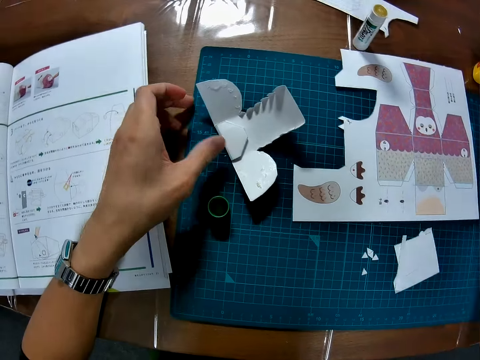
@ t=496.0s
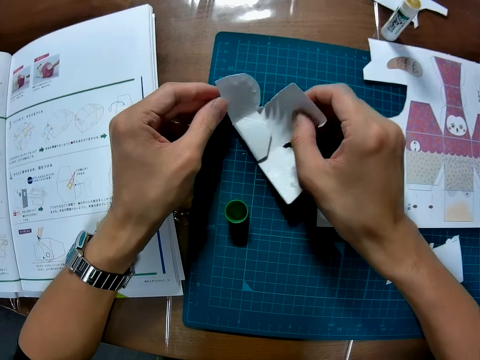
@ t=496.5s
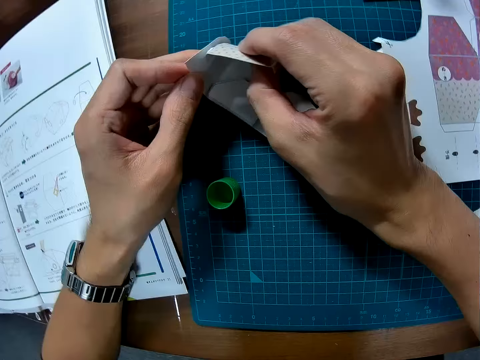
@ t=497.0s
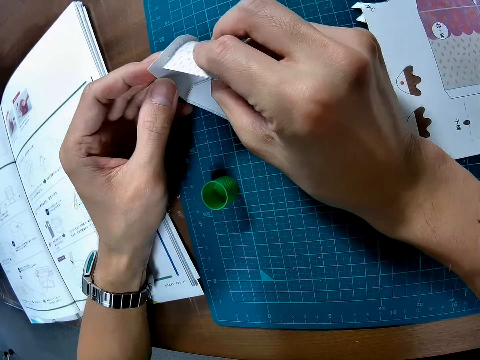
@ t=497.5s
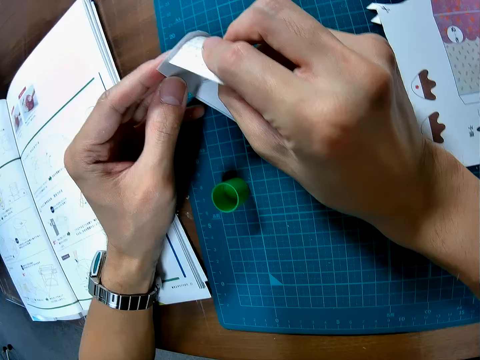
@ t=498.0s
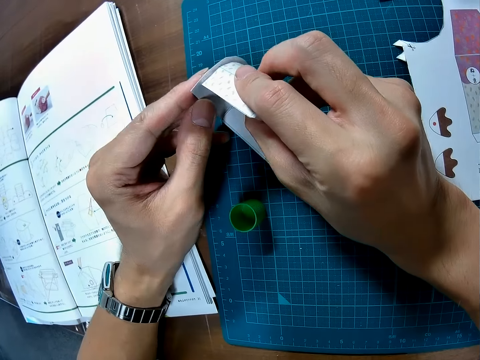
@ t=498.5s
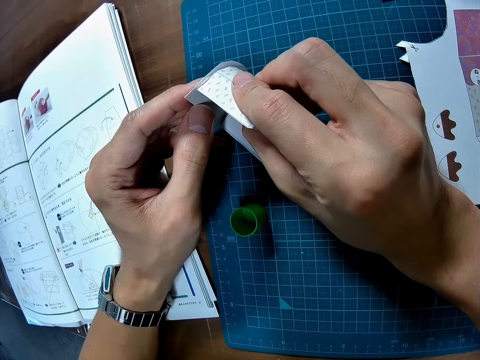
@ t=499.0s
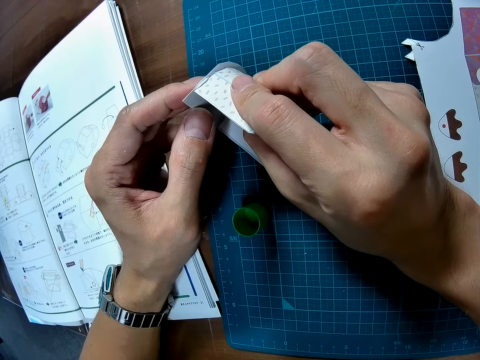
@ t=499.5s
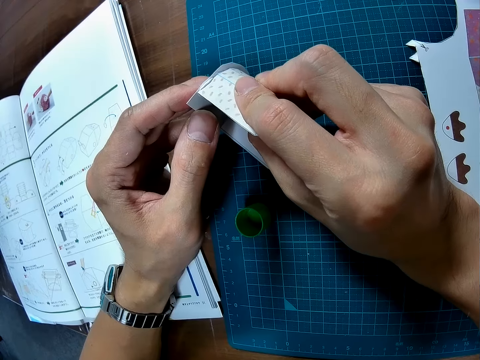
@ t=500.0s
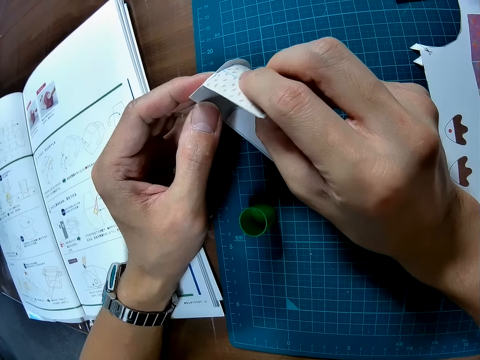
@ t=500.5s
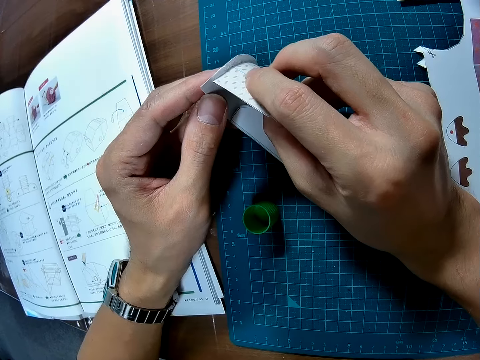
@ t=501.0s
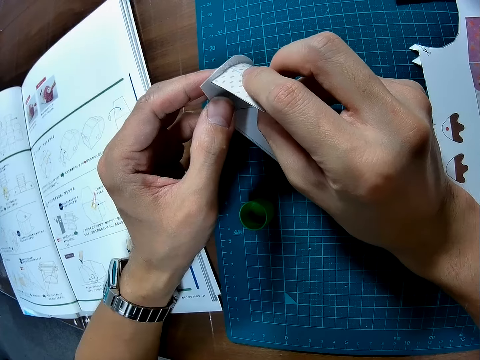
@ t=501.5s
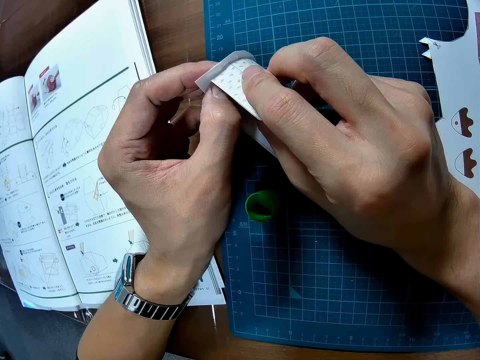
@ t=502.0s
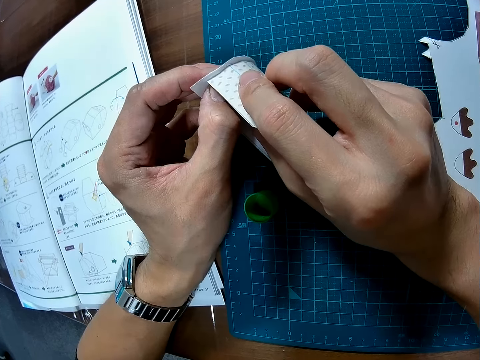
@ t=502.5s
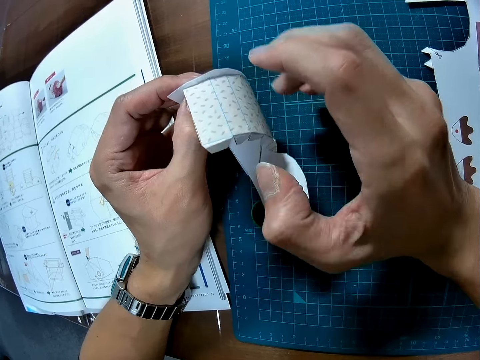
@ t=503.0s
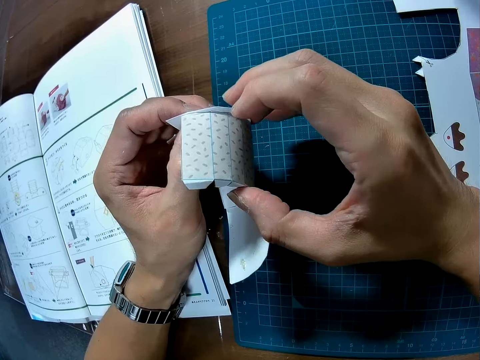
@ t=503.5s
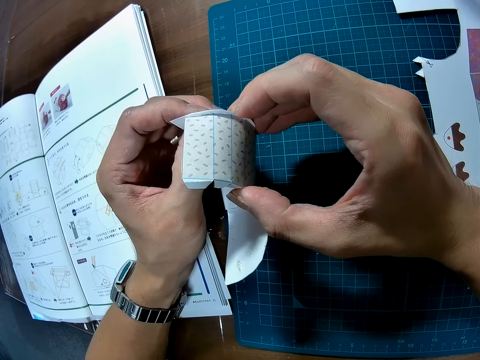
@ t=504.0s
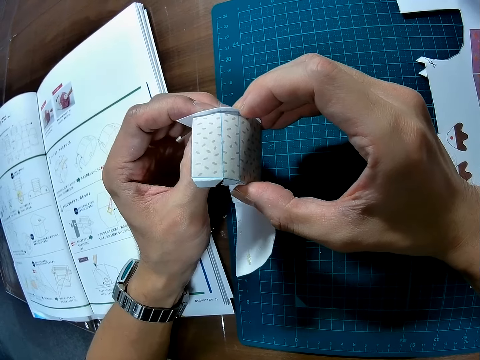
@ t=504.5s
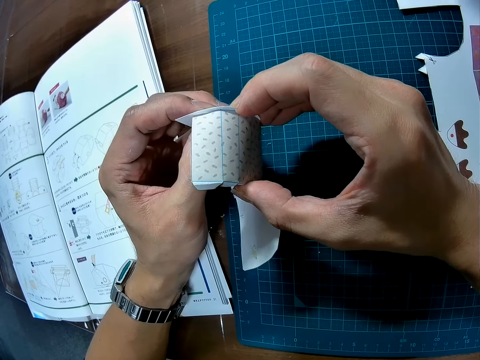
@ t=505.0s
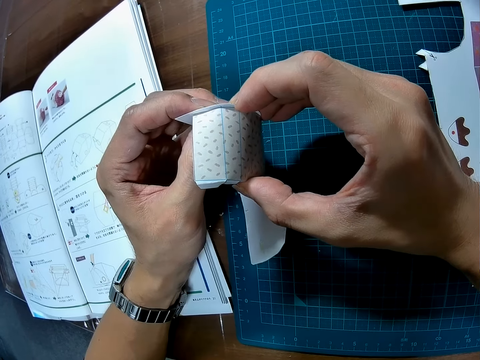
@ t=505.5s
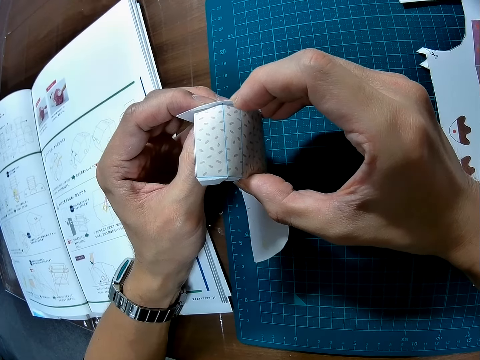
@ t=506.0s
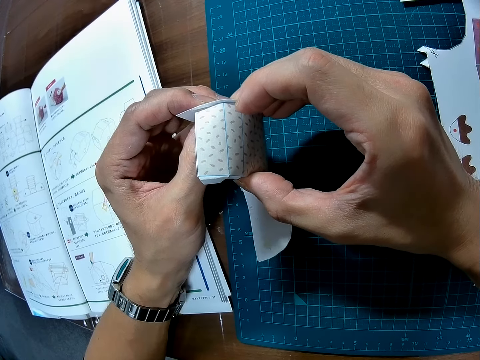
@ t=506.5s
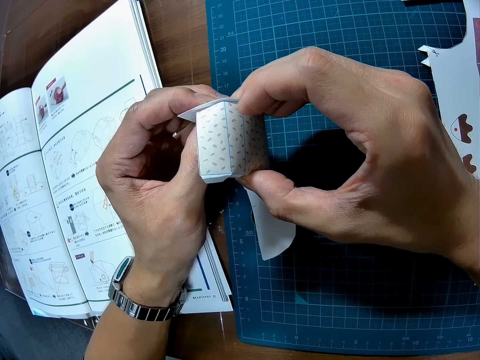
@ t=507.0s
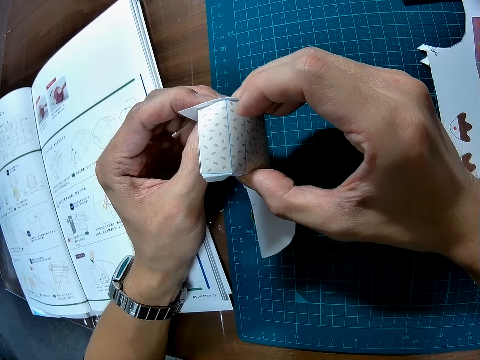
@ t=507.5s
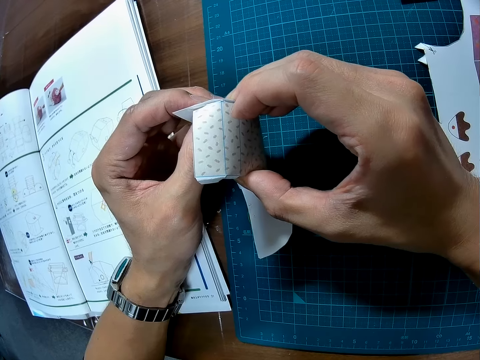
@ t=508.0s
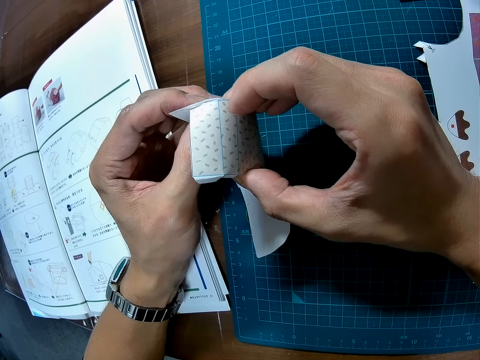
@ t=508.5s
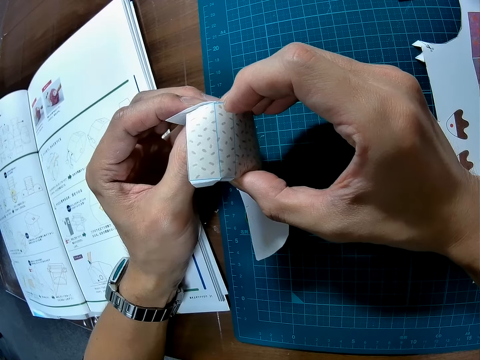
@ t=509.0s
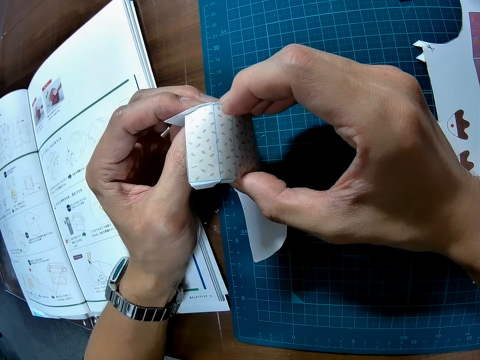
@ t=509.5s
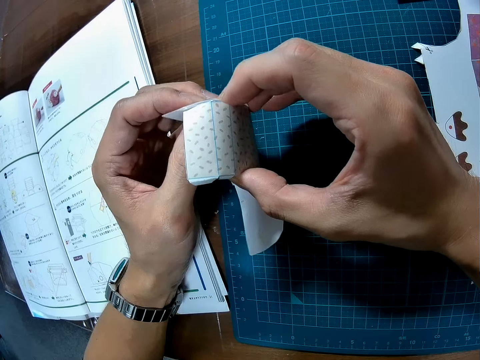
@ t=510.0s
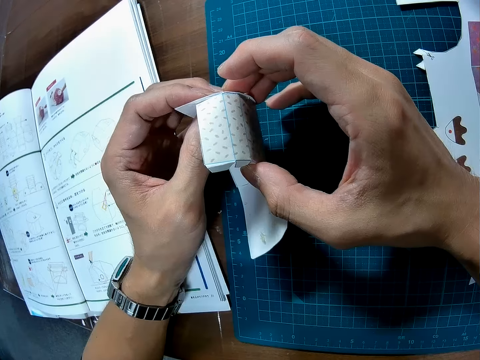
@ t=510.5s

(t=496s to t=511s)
The camera wearer folds the puzzle piece.

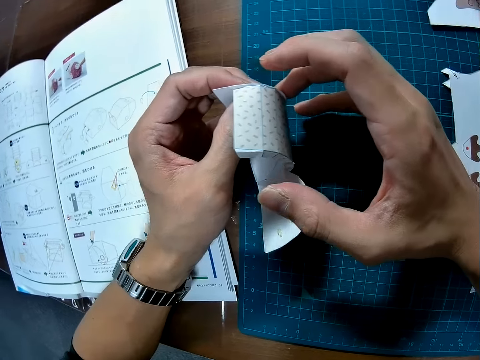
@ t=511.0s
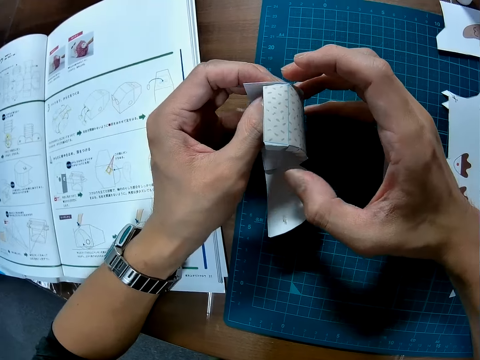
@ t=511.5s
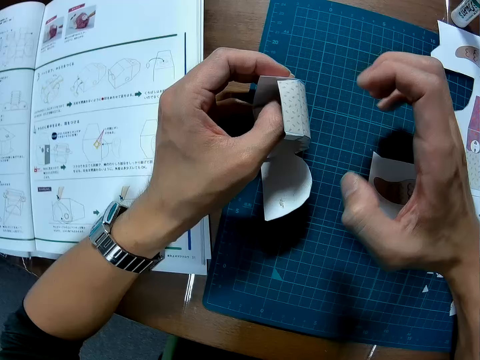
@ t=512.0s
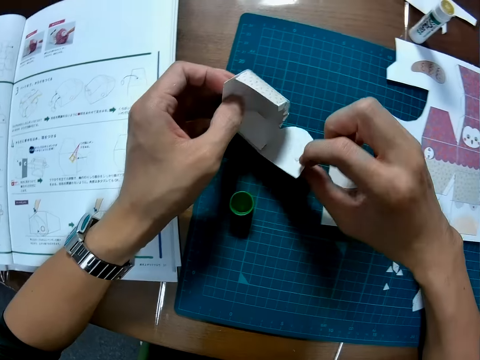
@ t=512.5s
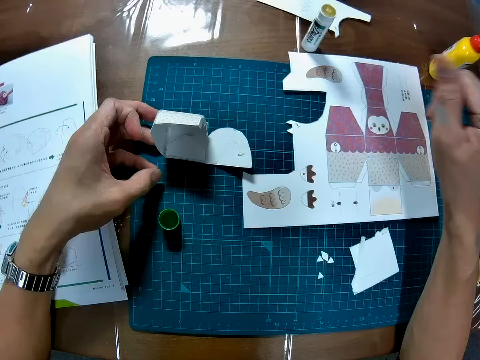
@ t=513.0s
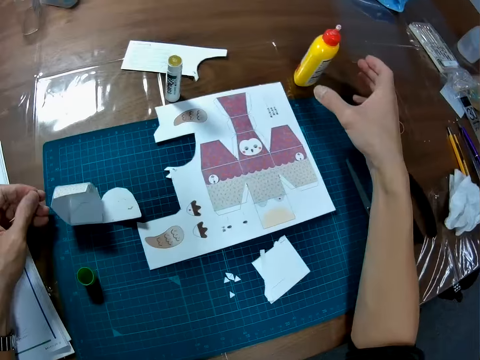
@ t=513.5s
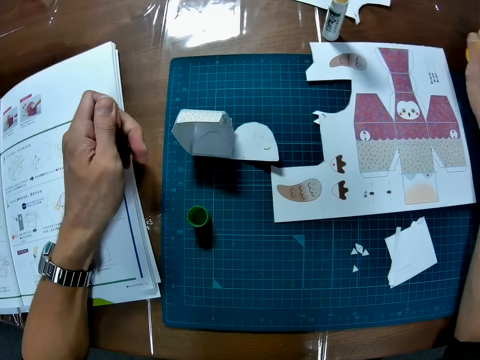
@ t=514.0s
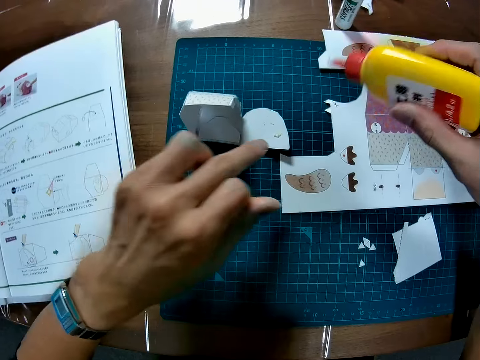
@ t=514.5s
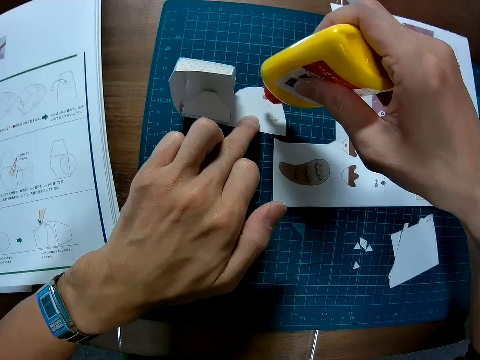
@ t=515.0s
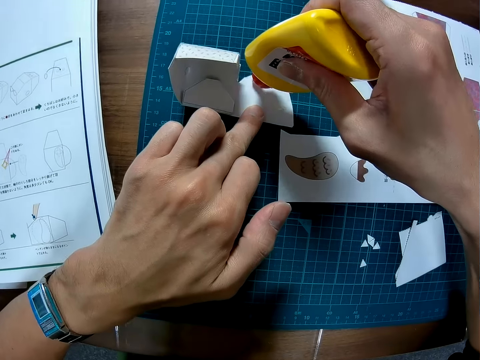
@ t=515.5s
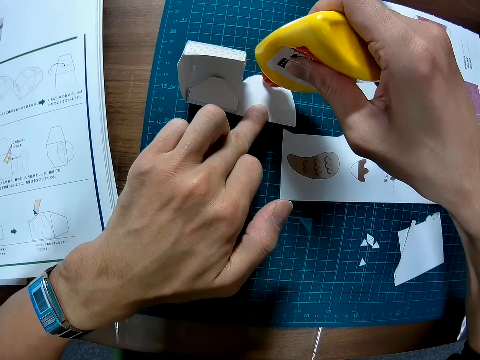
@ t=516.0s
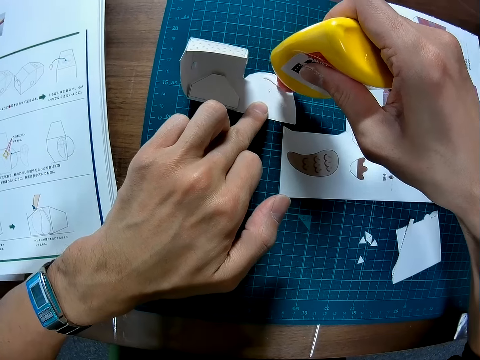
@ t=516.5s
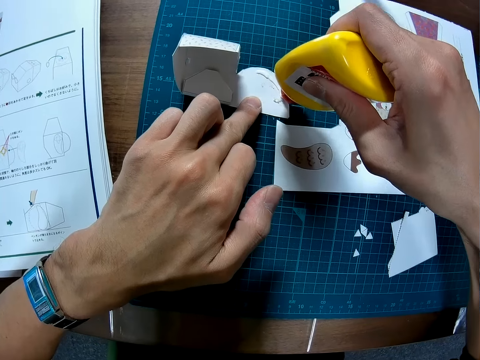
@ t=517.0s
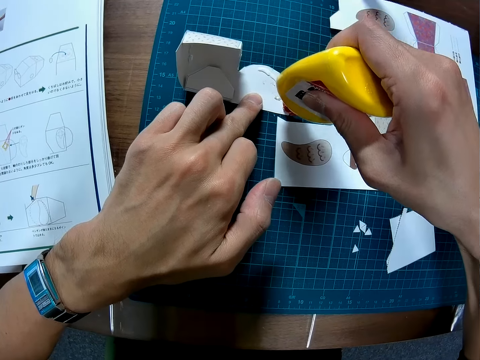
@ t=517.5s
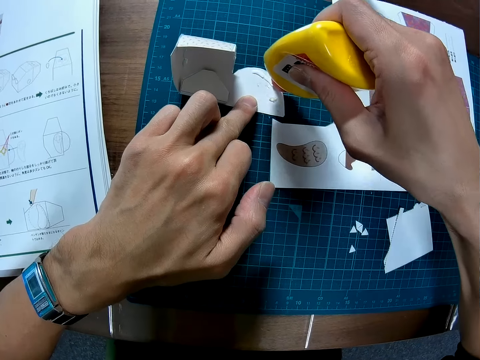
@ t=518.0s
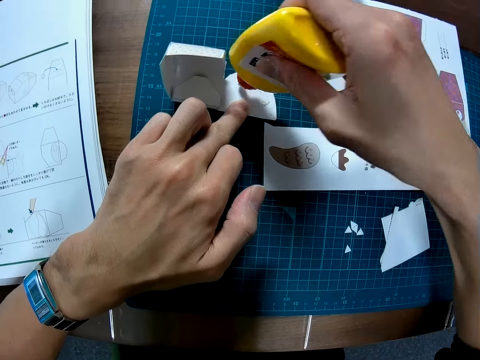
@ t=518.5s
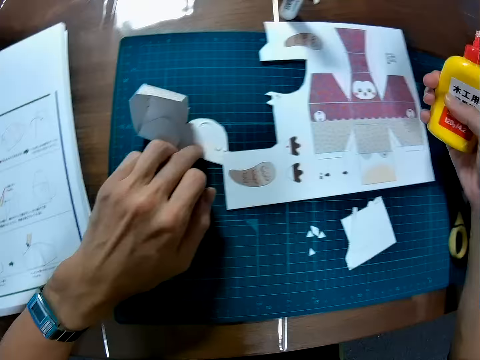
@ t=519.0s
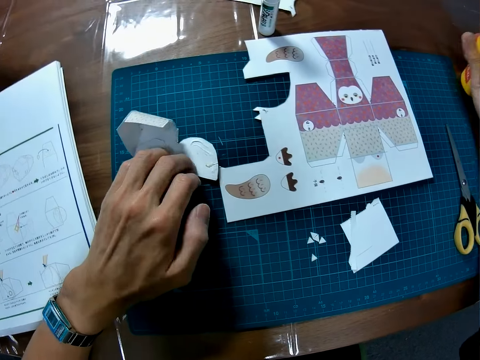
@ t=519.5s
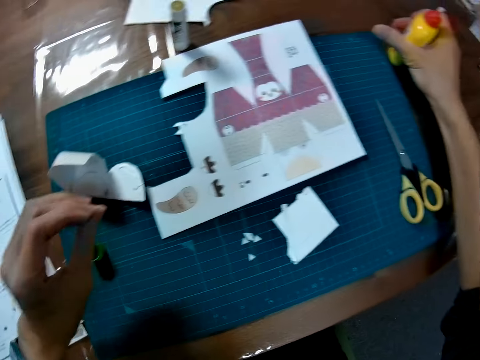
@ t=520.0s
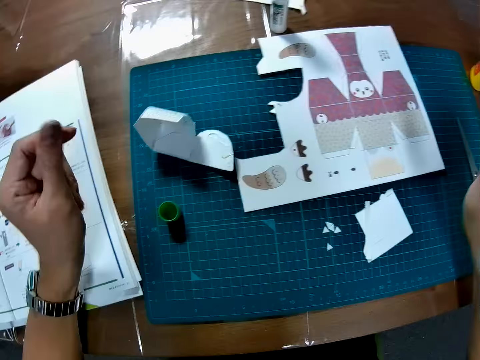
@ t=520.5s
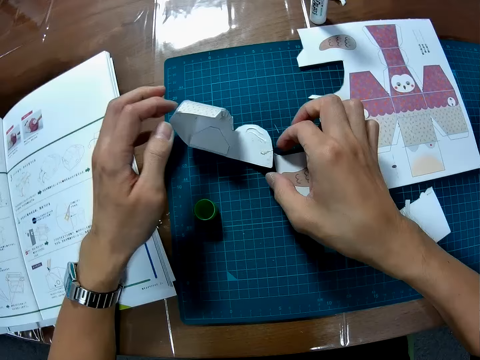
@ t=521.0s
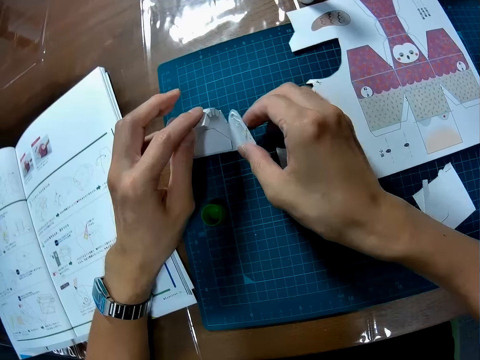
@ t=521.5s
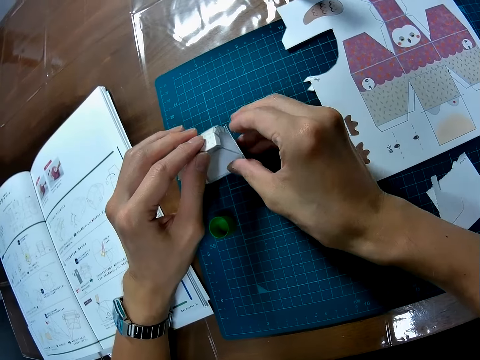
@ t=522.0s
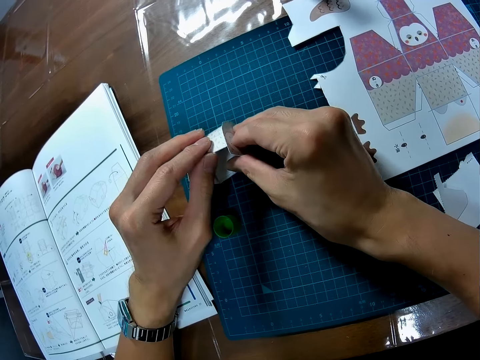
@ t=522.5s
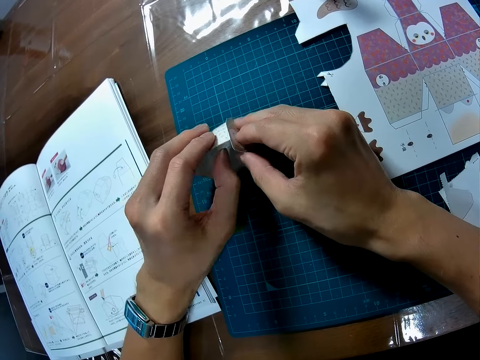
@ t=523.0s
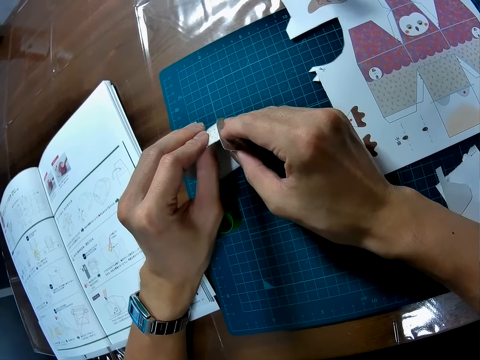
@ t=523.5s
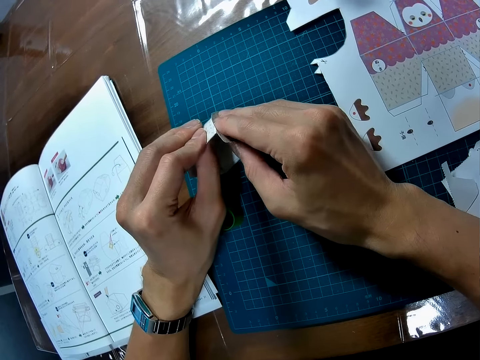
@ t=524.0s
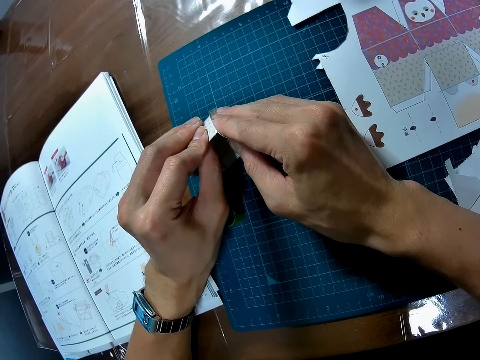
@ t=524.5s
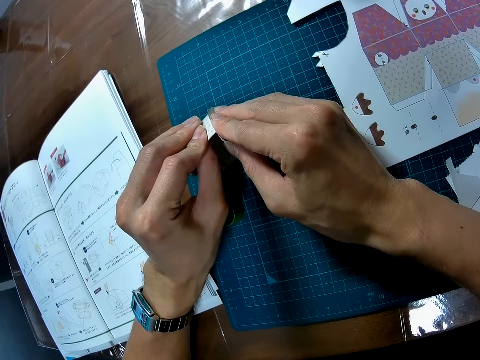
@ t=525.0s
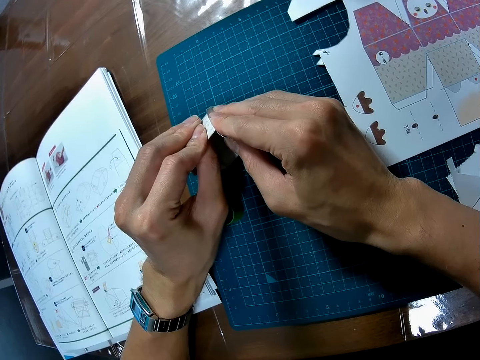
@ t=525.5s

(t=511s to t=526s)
The camera wearer picks the glue. They apply the glue to the puzzle piece. They drop the glue. They fold the puzzle piece.
